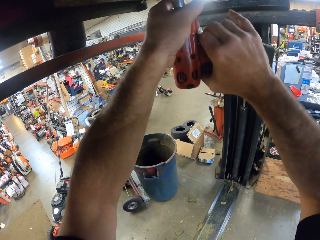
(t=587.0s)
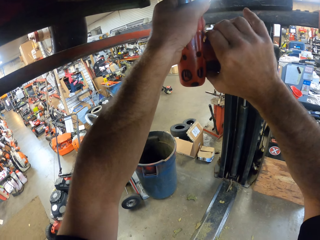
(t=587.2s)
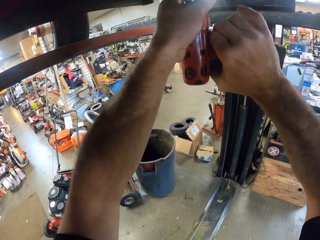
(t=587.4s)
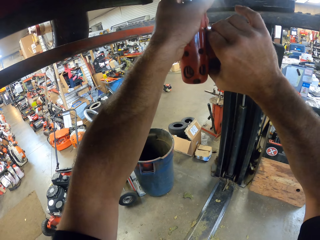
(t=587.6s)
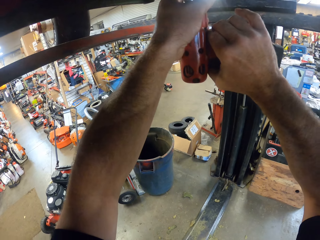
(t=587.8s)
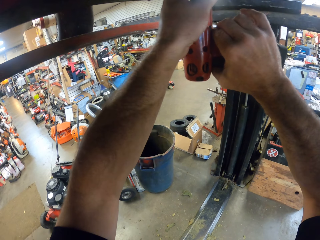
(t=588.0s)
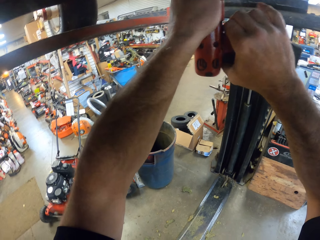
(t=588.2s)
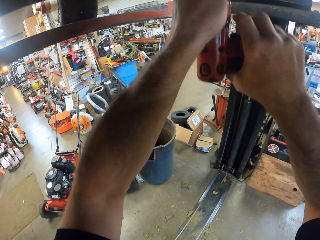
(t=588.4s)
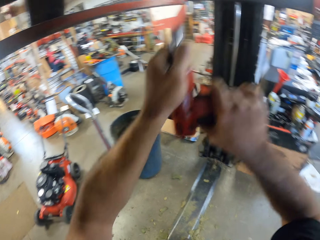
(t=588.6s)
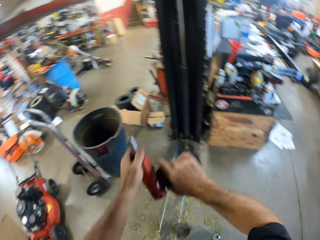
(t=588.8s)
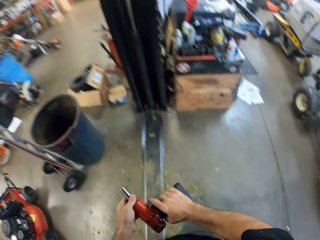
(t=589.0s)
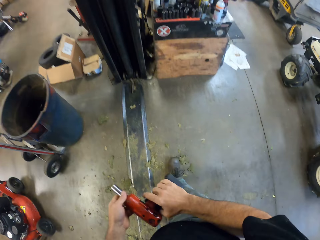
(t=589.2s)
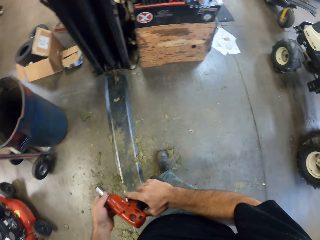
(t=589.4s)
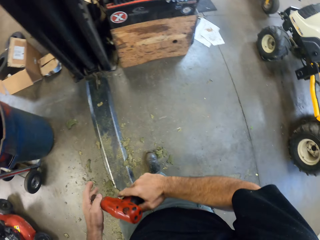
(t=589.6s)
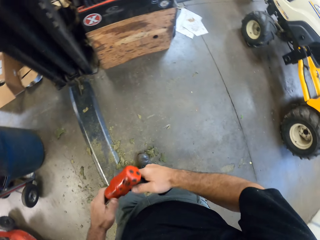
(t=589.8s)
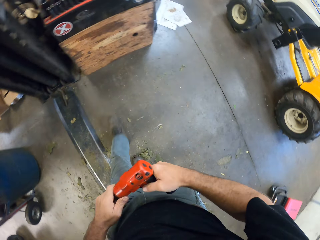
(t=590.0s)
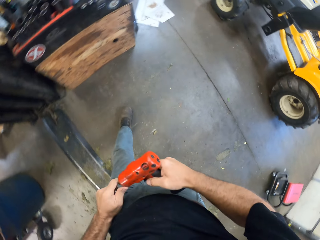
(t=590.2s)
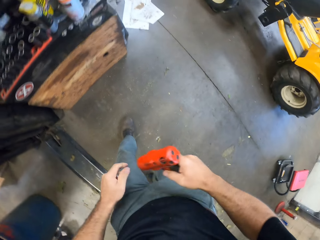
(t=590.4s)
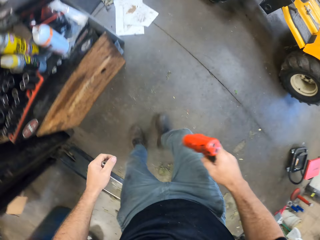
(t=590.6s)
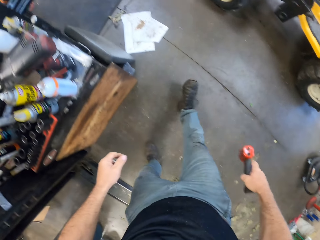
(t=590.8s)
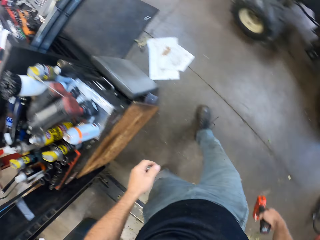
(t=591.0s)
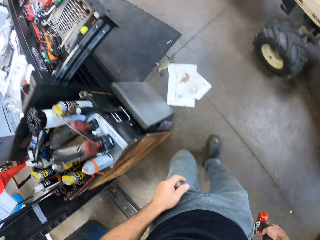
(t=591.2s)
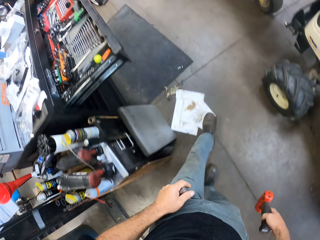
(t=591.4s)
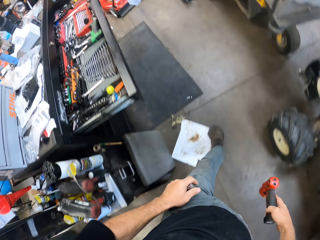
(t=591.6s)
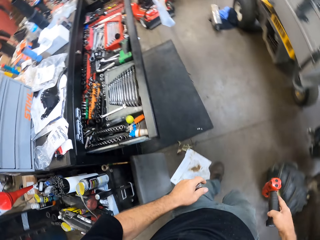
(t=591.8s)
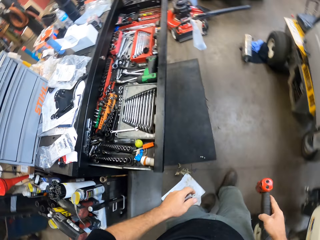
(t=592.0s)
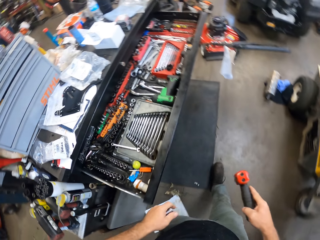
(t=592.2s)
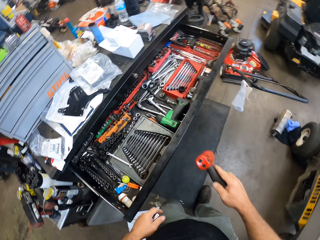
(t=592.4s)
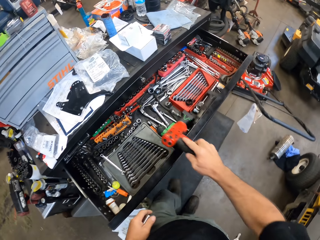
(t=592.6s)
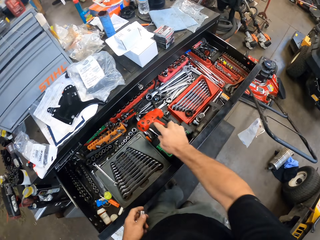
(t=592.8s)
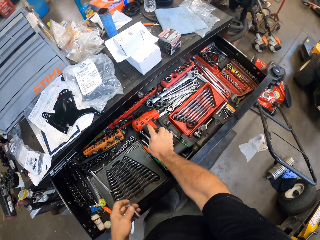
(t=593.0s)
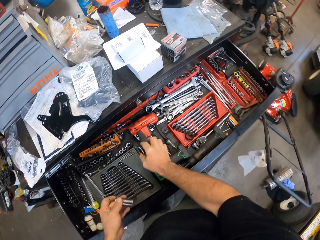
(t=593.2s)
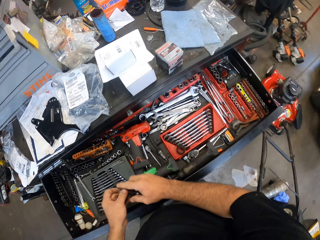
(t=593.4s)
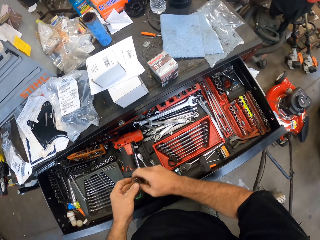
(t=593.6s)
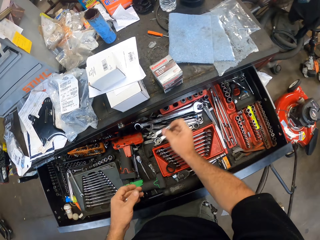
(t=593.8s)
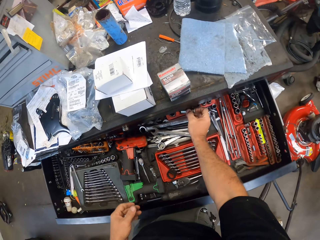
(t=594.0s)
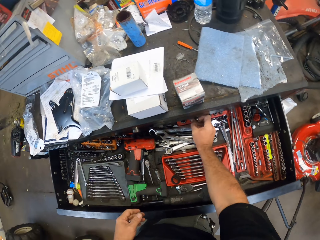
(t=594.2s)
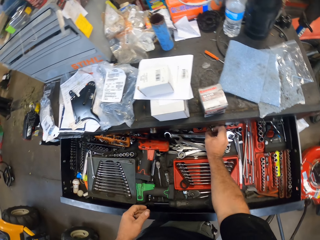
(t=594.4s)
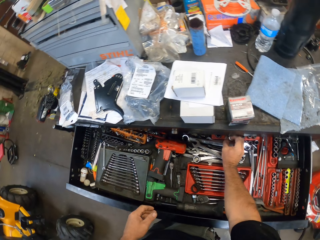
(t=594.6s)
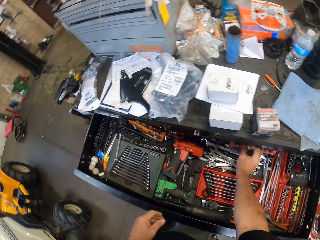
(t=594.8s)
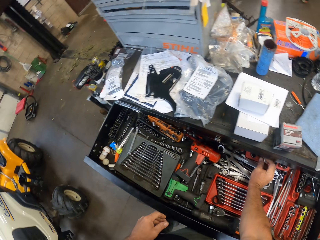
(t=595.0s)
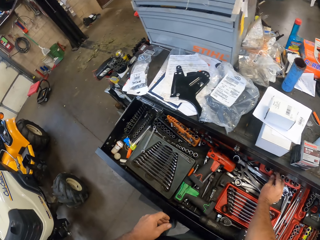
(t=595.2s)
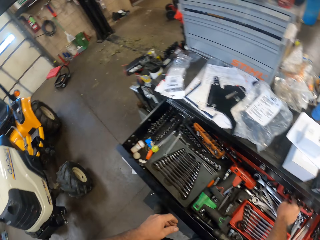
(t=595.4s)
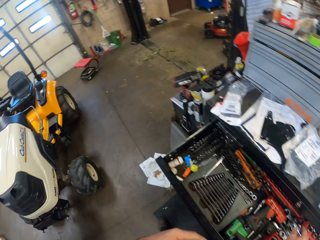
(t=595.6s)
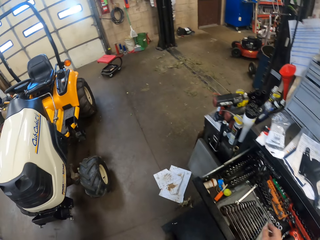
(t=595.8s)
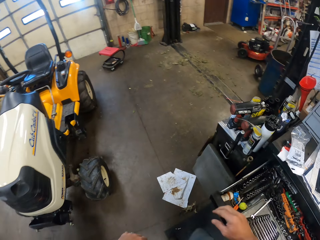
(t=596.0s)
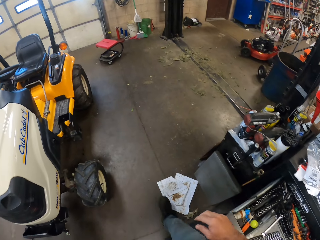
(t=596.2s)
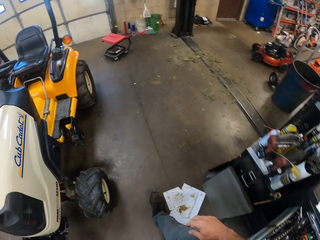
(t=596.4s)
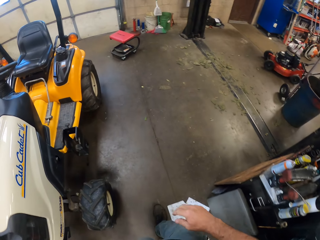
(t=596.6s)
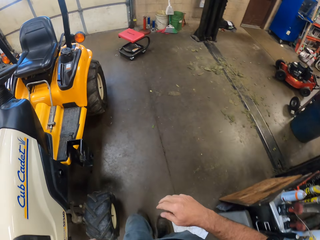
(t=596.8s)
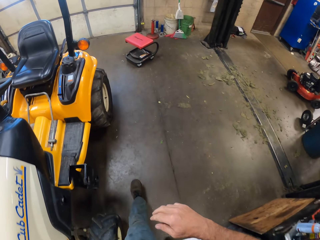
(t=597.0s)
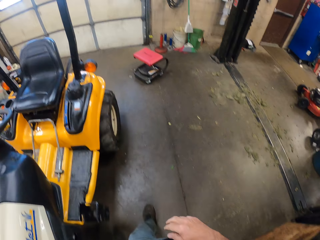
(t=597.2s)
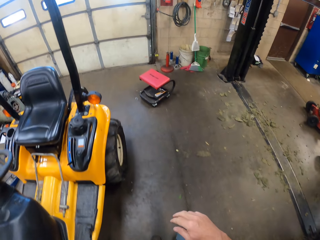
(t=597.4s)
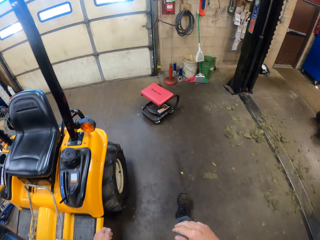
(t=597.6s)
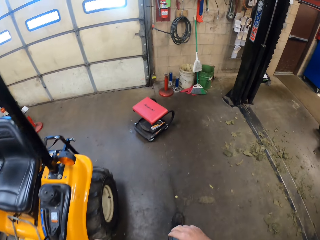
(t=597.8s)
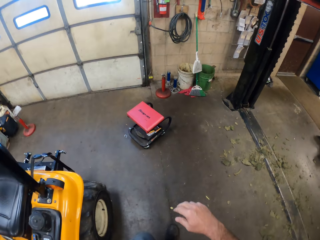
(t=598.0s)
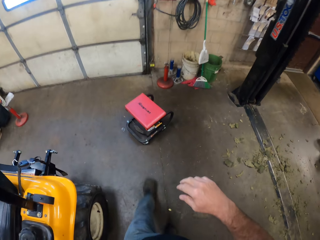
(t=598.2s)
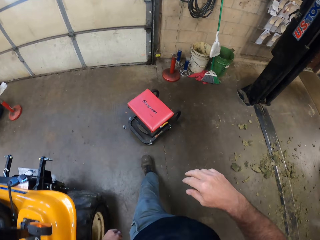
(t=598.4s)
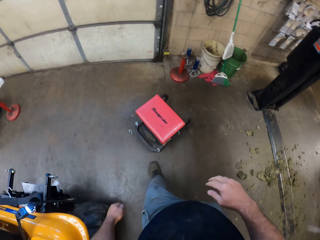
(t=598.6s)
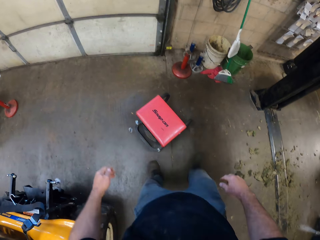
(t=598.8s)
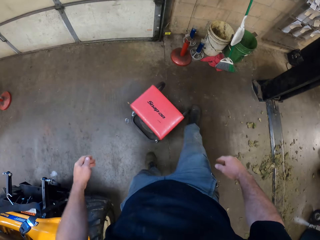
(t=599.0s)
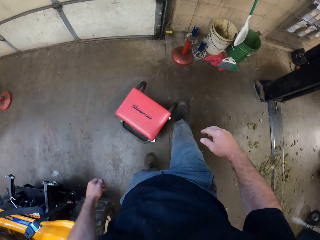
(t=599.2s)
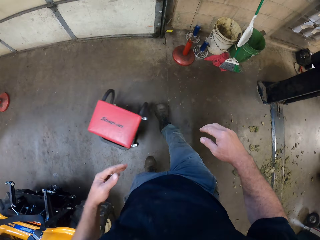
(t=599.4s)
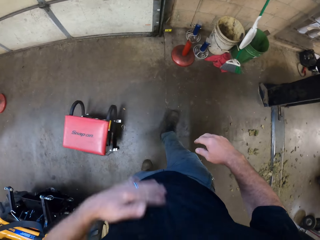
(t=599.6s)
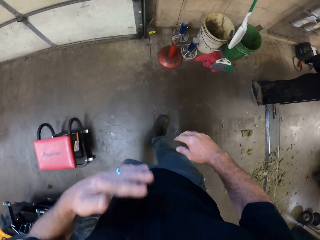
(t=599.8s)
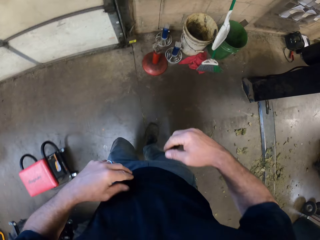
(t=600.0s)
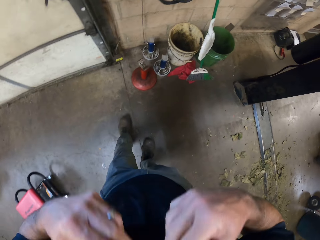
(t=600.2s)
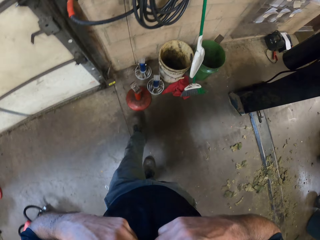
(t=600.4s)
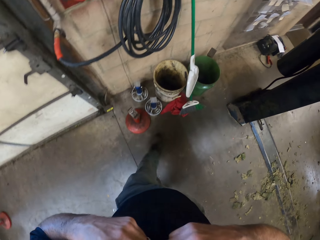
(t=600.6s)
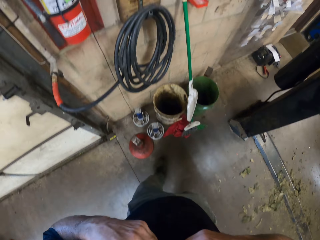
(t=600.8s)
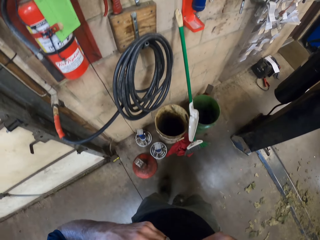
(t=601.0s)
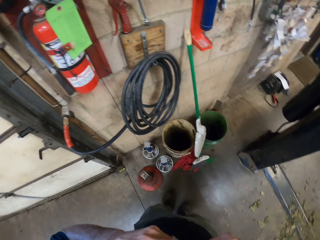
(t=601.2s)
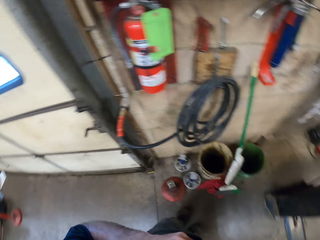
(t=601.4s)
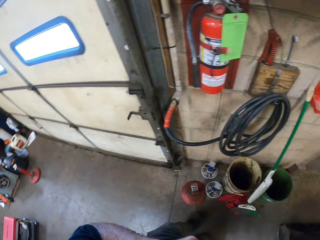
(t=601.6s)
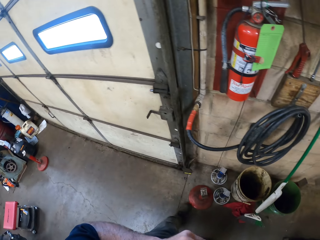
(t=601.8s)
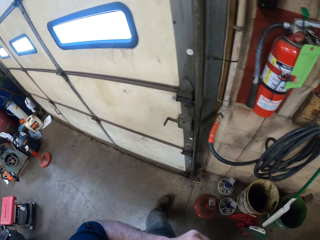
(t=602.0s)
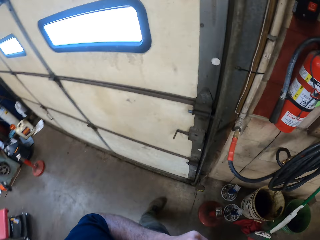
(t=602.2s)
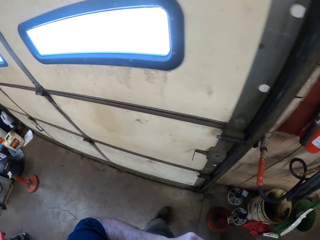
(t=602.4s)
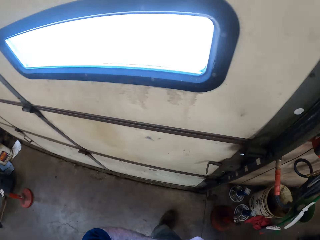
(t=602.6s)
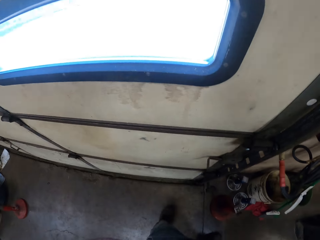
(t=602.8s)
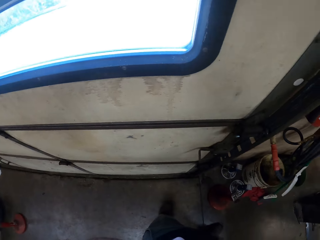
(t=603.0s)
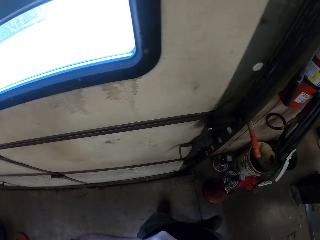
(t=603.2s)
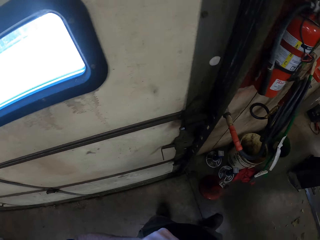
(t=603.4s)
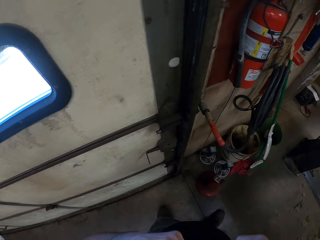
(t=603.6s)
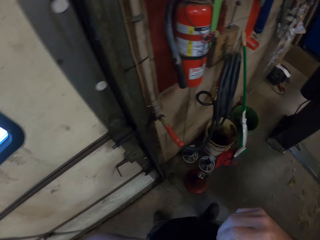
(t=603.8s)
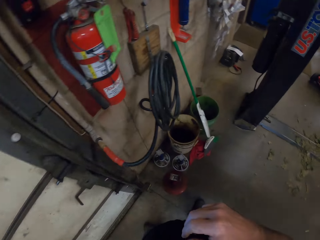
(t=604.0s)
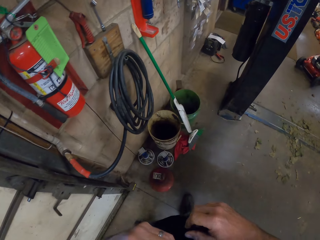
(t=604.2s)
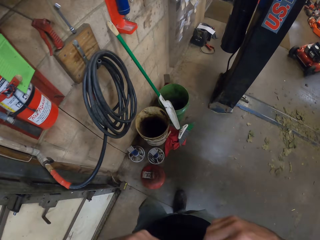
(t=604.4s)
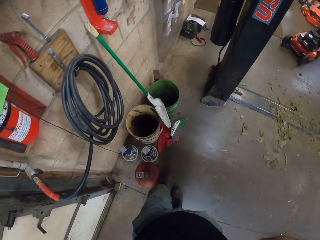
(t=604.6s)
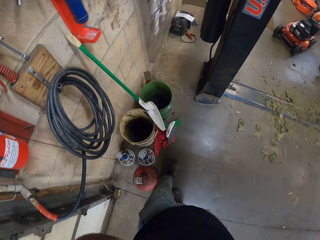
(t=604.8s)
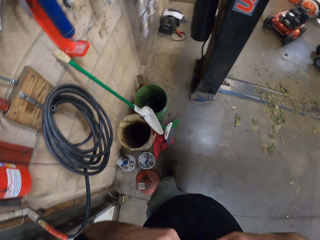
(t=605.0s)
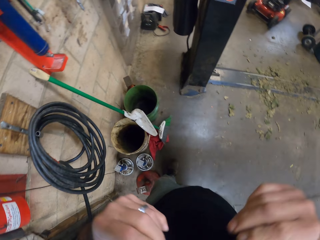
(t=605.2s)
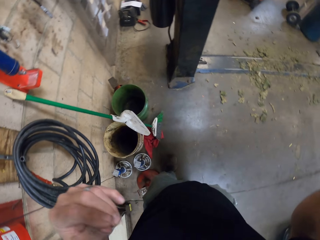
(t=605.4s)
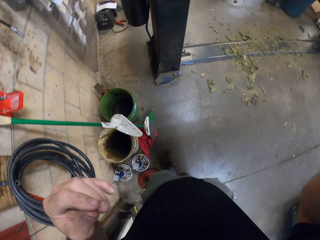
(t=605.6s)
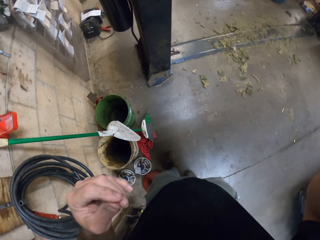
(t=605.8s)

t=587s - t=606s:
The camera wearer walks around the workshop. He separates the screwing machine from a screw head. He drops the screwing machine into a tool box with his right hand. He passes the screw head from his left hand to his right hand. He drops the screw head into the tool box with his right hand. He walks around the workshop. He kicks a workshop table or stool with his right leg. He dusts his shirt with his left hand. He adjusts his clothes. He touches his shirt with both hands. He turns around the wall. He lifts the right hand.
